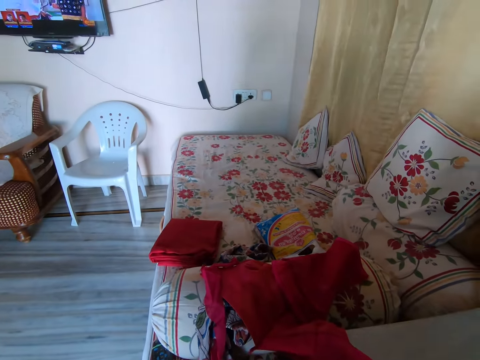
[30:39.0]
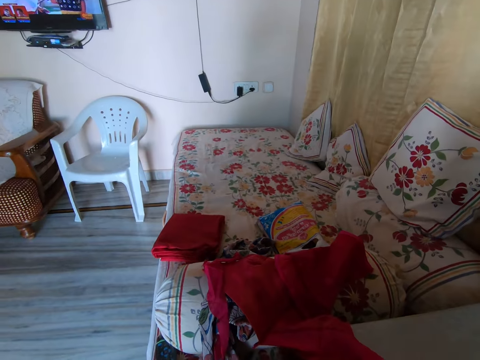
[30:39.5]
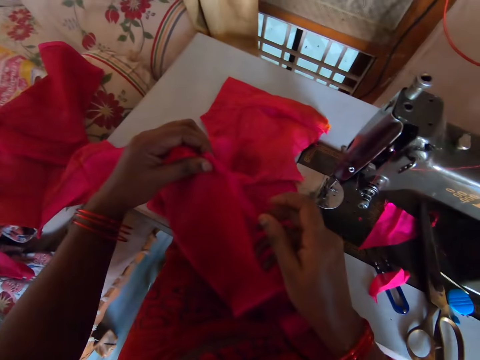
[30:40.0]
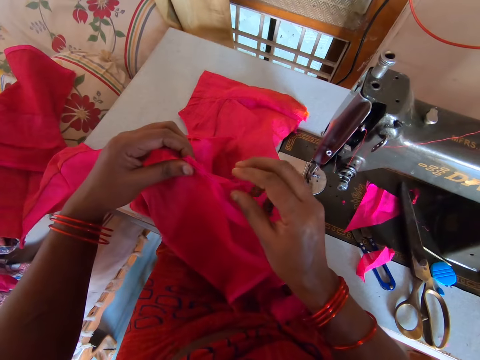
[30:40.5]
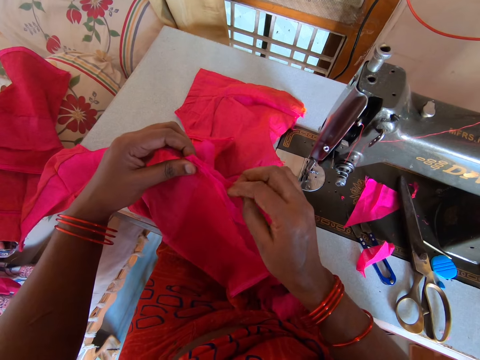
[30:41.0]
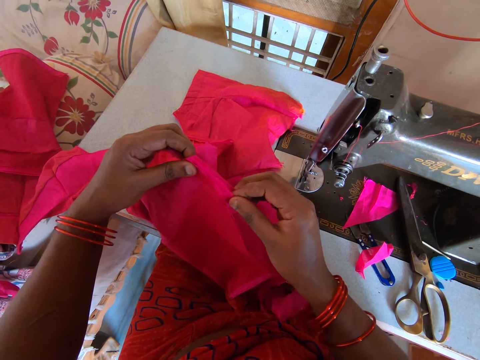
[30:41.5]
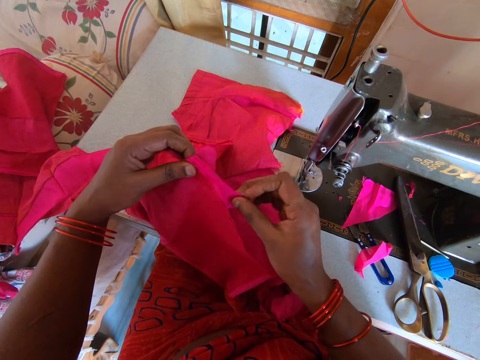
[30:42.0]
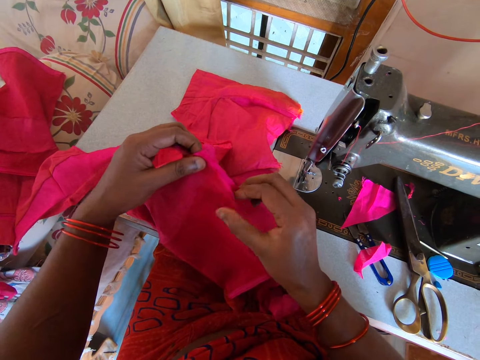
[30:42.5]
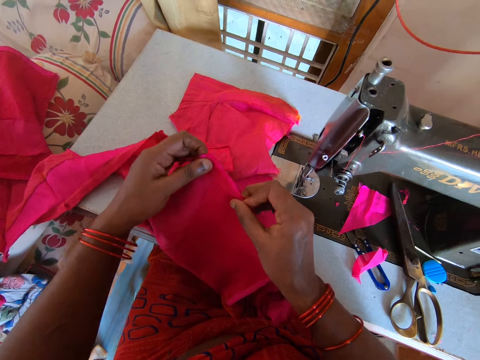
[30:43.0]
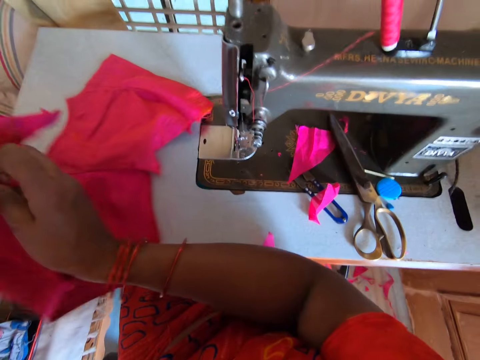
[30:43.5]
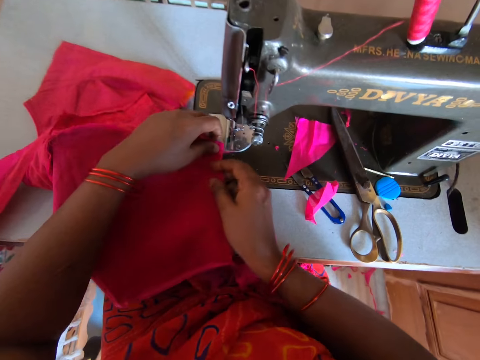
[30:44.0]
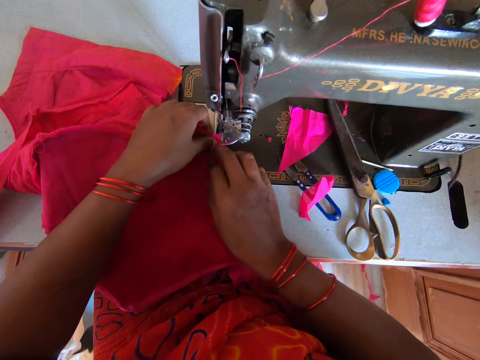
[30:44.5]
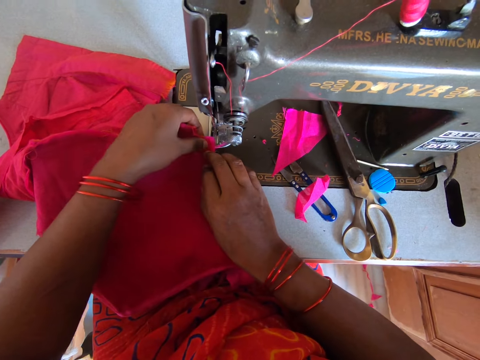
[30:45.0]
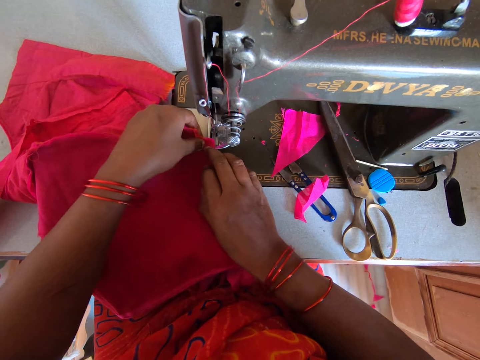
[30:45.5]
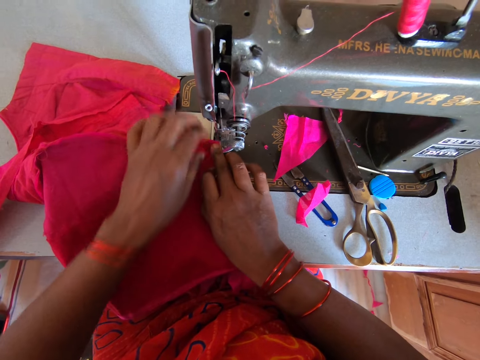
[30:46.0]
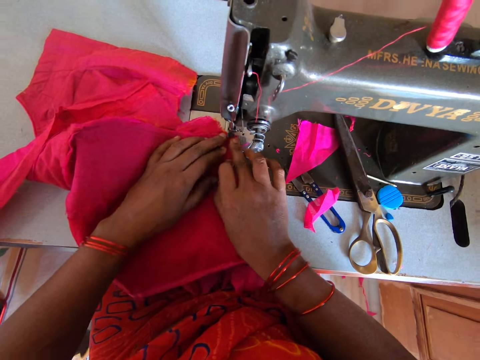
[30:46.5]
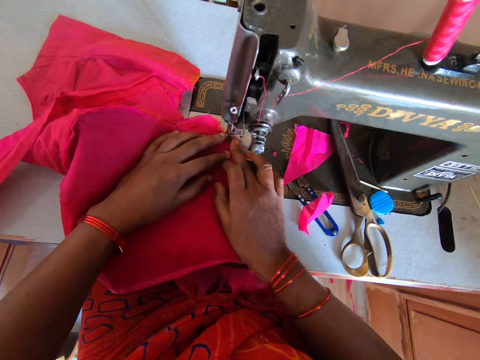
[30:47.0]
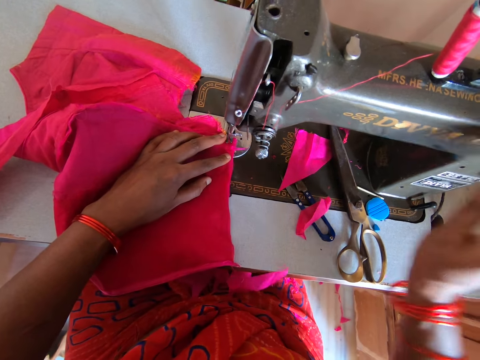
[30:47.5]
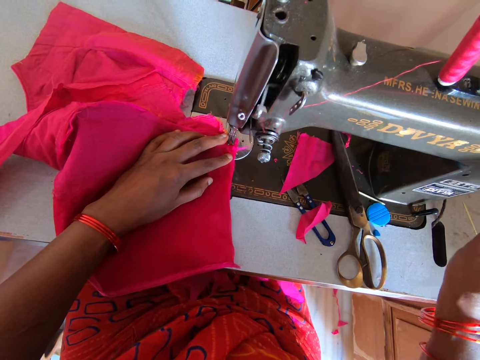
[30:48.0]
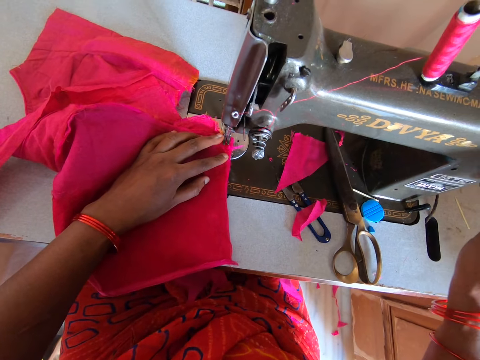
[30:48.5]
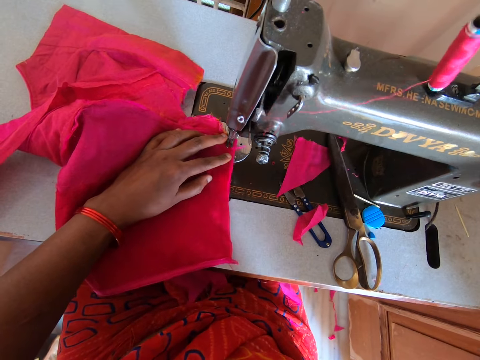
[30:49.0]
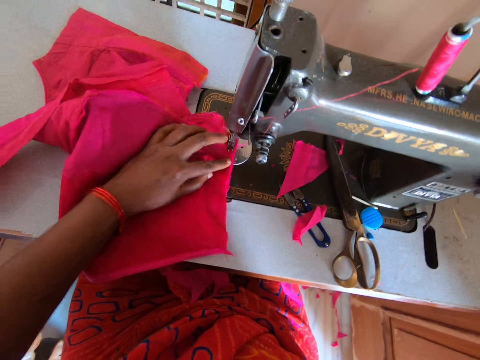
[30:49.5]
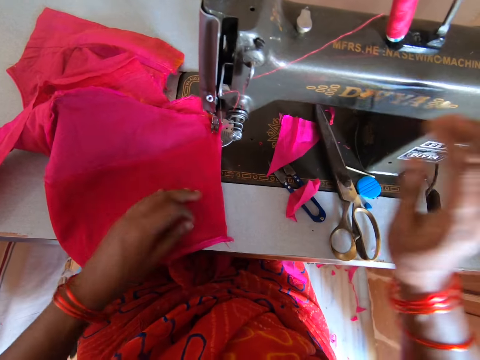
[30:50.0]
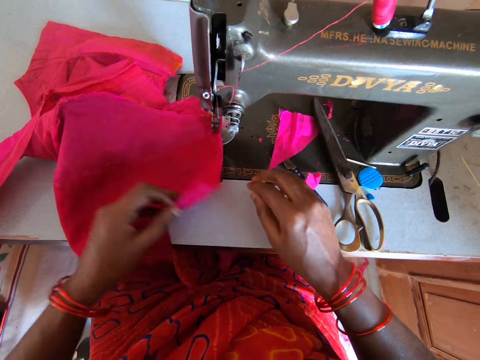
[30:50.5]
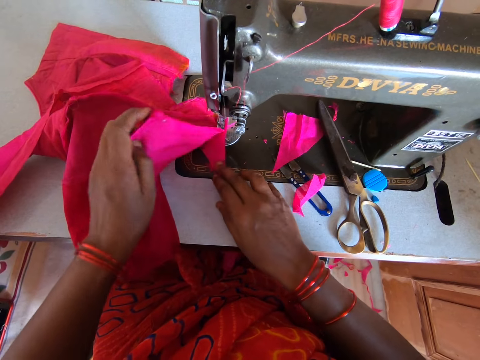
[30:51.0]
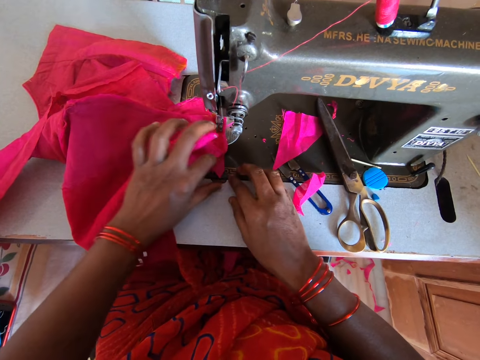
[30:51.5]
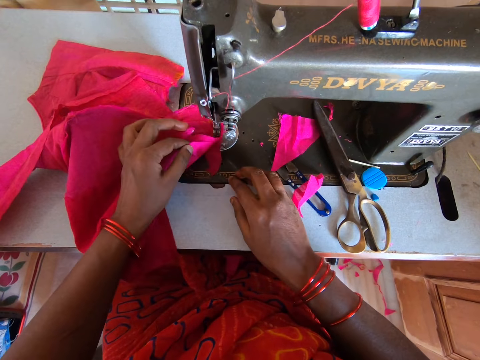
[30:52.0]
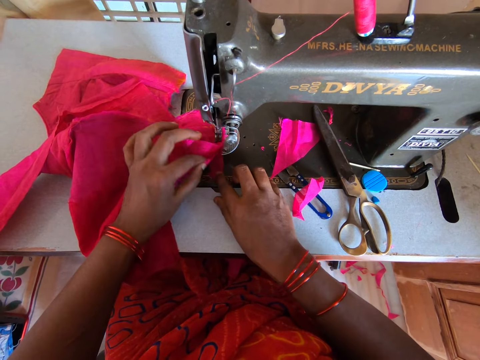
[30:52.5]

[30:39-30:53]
The camera wearer looks around the room. They hold the cloth. They fix the cloth on the sewing machine. They sew the cloth on the sewing machine. They check out the cloth.

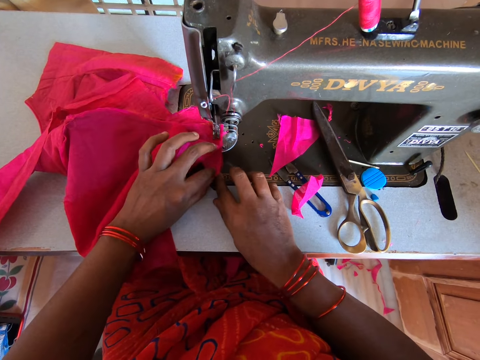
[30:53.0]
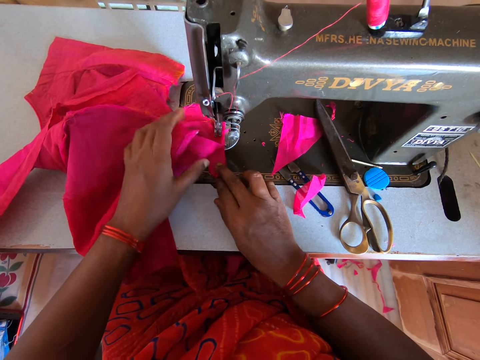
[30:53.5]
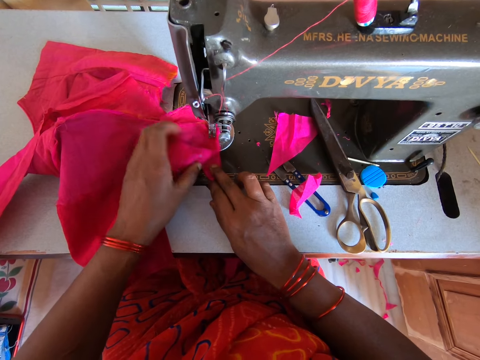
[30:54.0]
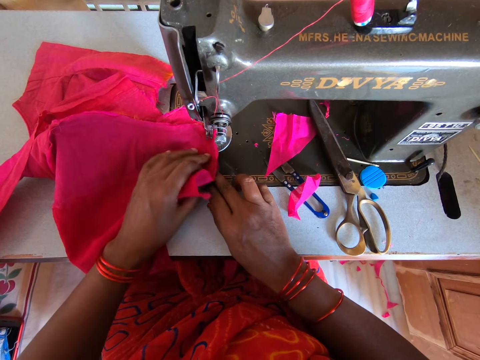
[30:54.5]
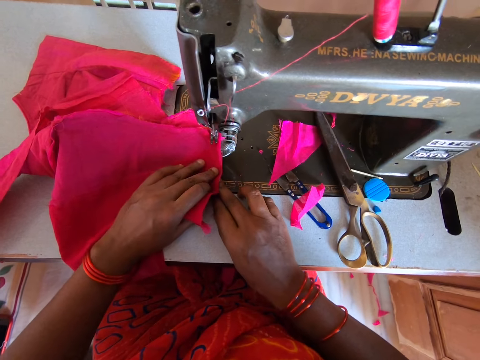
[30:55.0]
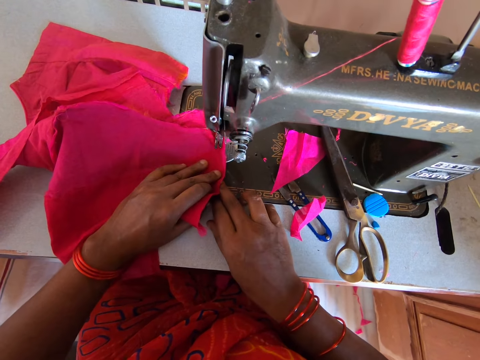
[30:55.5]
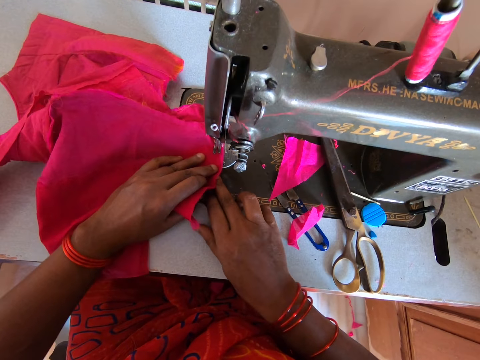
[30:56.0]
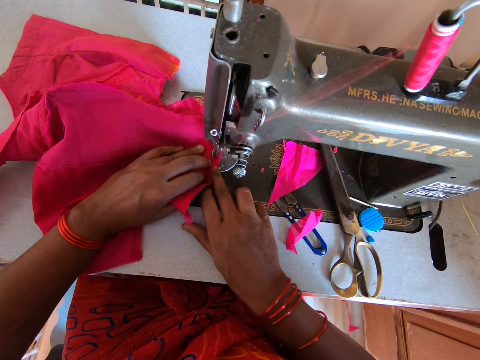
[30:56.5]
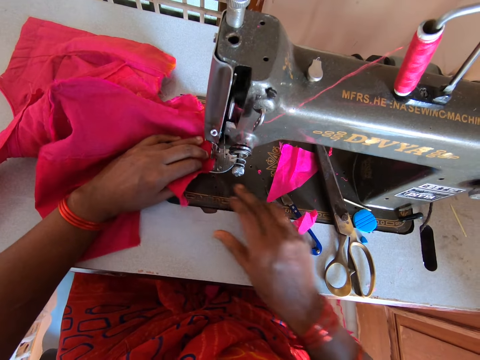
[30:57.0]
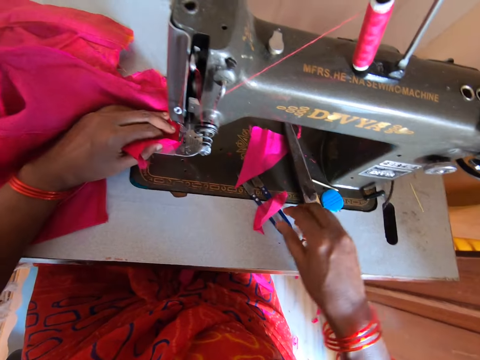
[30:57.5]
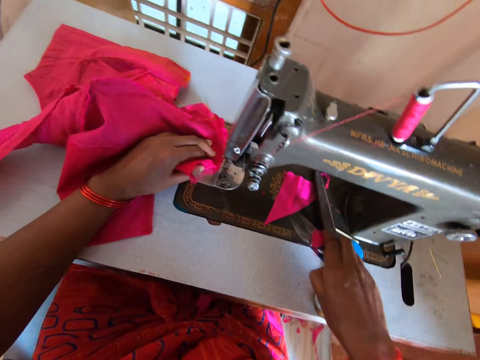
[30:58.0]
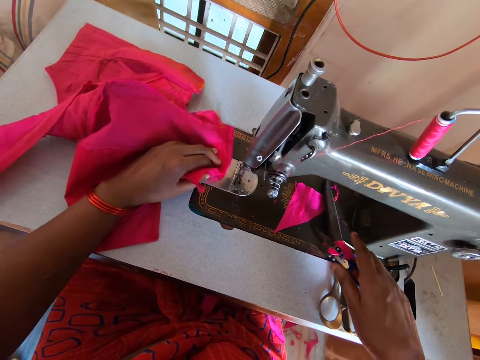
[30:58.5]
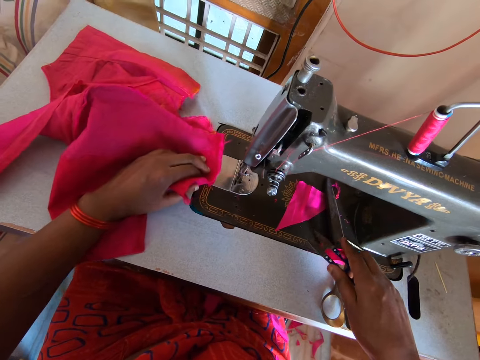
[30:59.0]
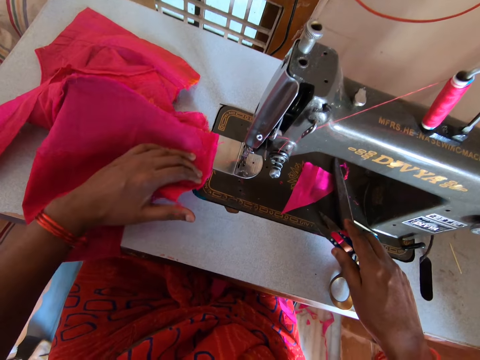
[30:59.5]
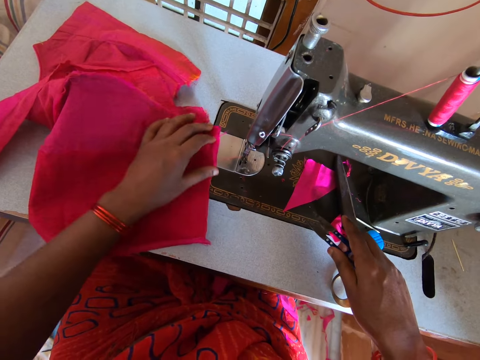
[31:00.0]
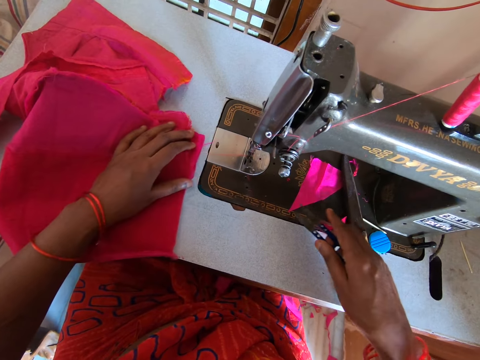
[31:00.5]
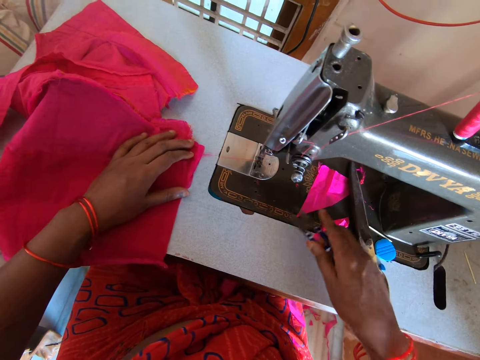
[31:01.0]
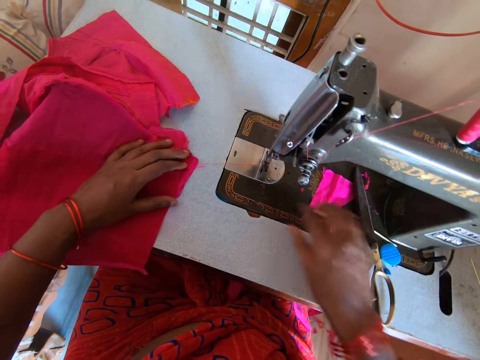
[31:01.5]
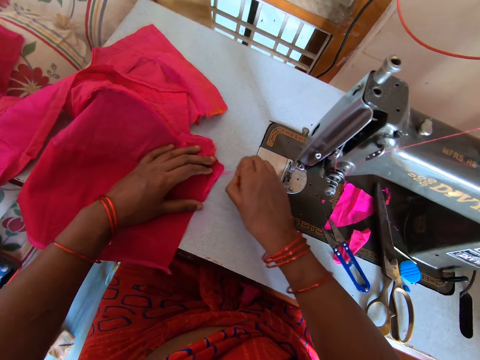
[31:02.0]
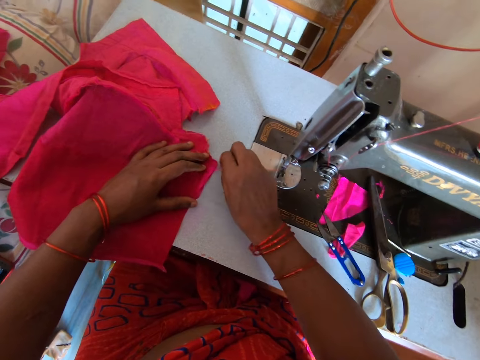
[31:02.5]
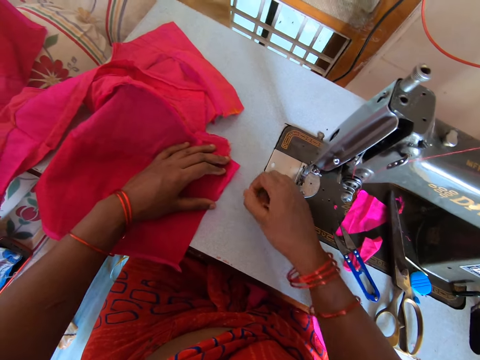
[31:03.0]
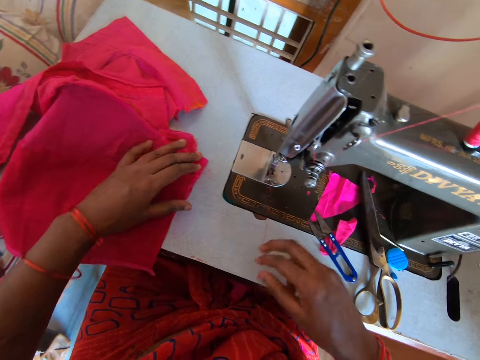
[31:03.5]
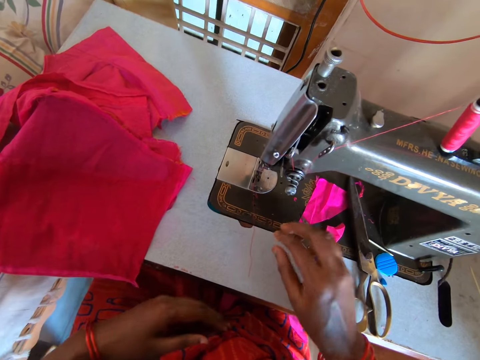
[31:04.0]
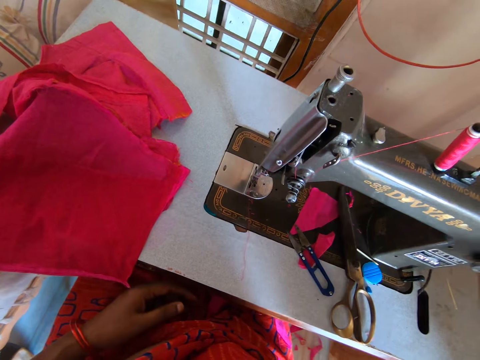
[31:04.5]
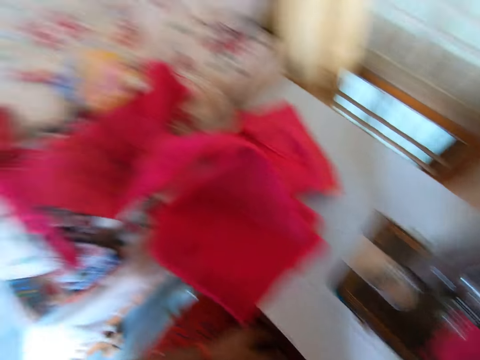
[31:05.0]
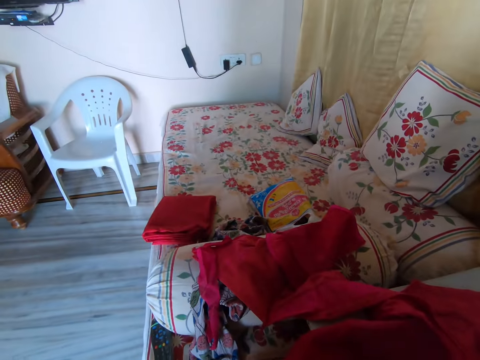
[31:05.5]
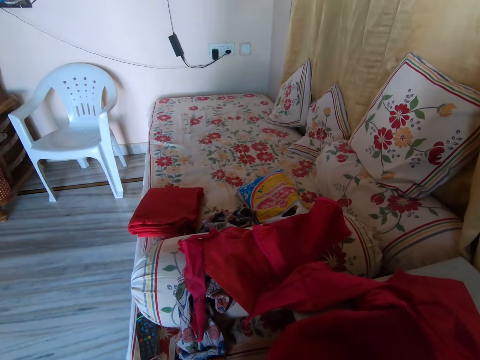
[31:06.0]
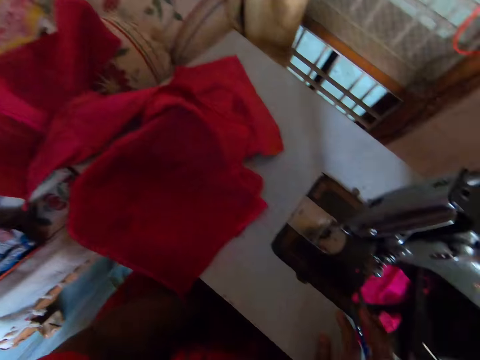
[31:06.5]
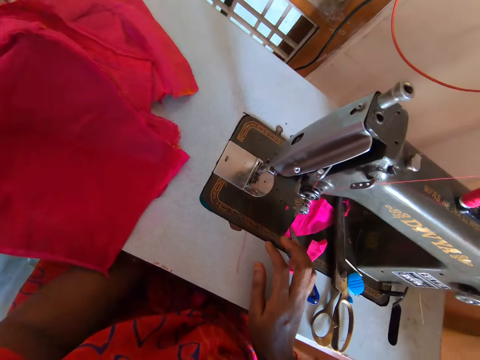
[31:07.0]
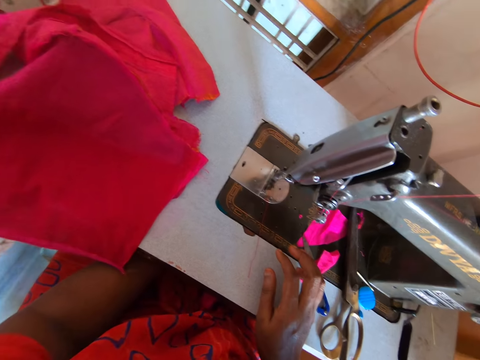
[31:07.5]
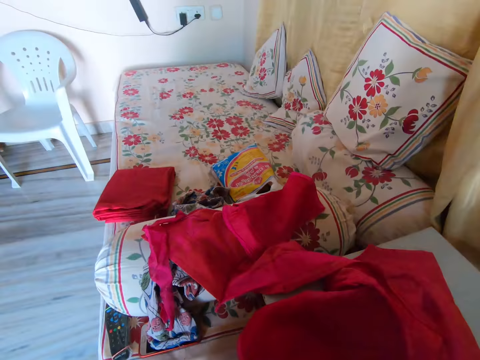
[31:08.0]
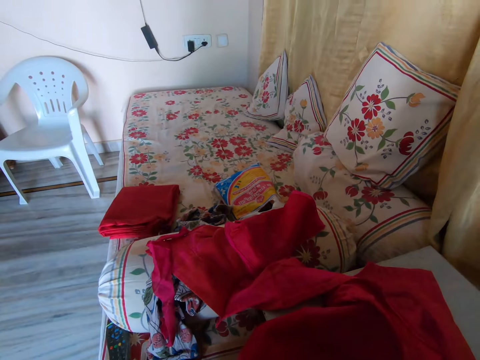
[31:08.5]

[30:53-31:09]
The camera wearer holds the cloth. They sew the cloth on the sewing machine. They pick thread snippers from the sewing machine. They move the cloth on the table. They drop the thread snippers on the sewing machine. They remove the thread on the cloth with their hand. They look around the room.
